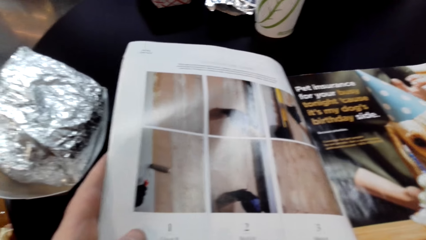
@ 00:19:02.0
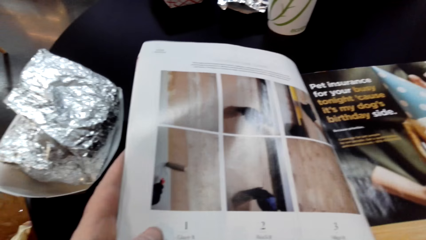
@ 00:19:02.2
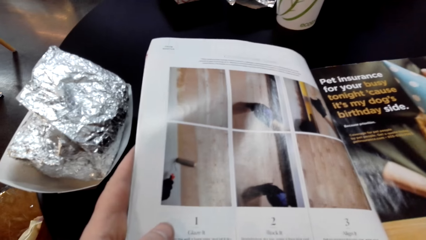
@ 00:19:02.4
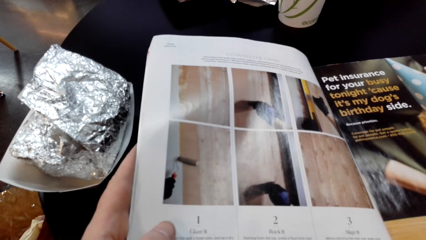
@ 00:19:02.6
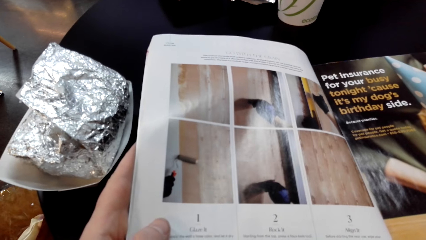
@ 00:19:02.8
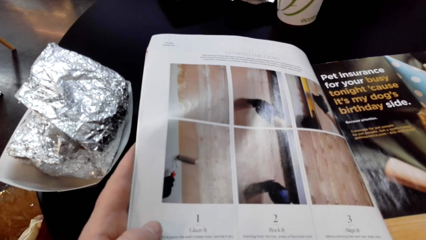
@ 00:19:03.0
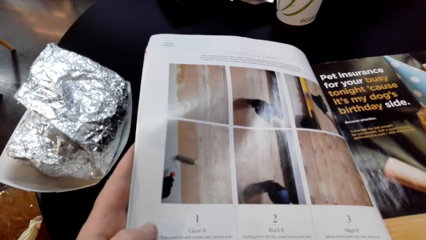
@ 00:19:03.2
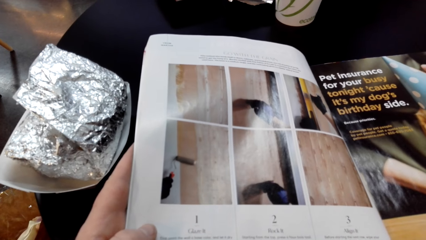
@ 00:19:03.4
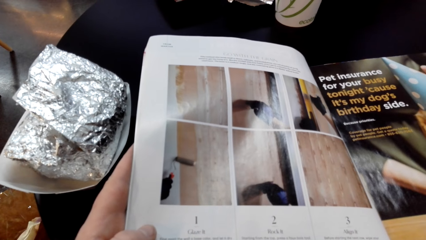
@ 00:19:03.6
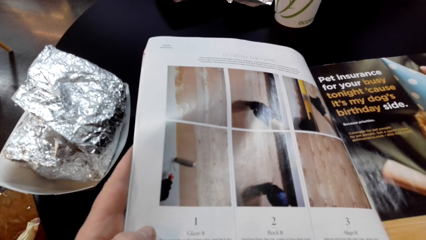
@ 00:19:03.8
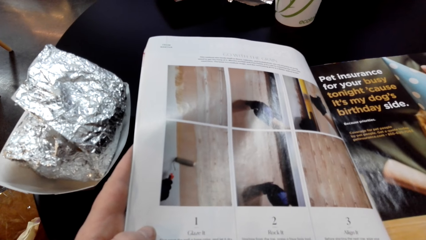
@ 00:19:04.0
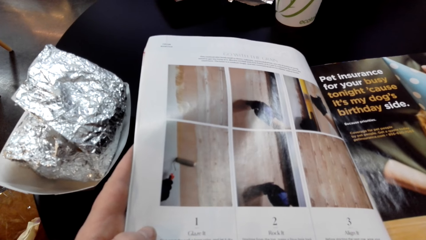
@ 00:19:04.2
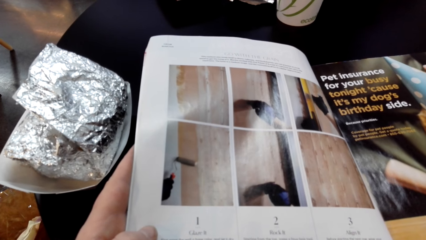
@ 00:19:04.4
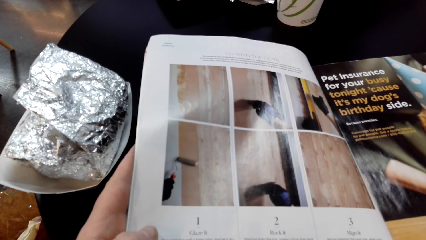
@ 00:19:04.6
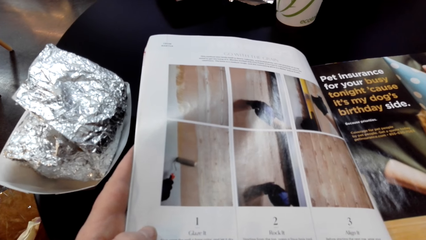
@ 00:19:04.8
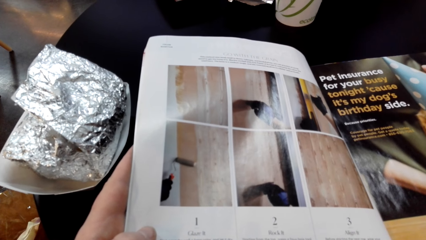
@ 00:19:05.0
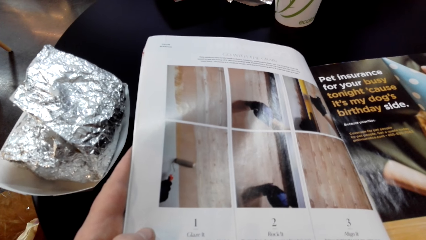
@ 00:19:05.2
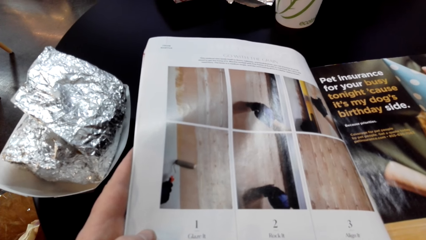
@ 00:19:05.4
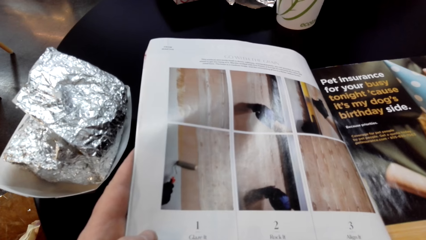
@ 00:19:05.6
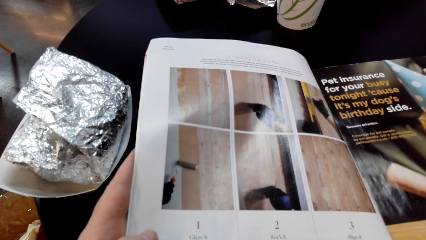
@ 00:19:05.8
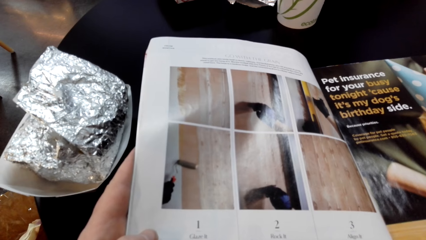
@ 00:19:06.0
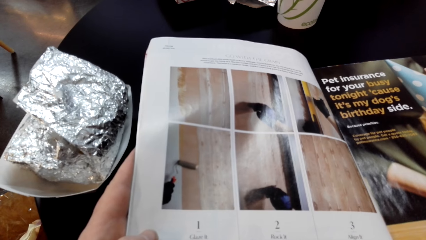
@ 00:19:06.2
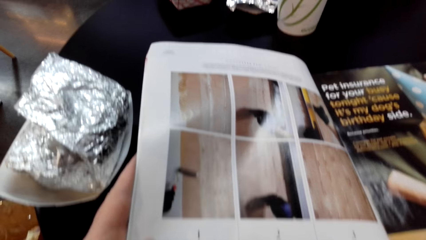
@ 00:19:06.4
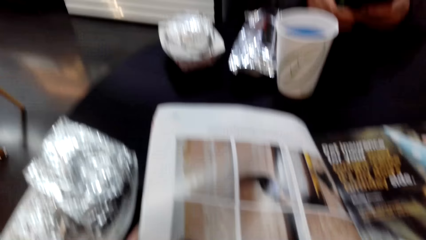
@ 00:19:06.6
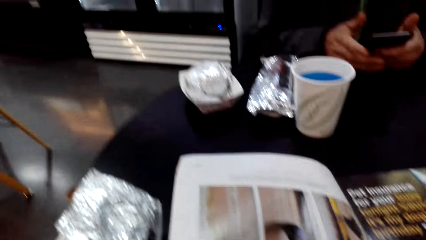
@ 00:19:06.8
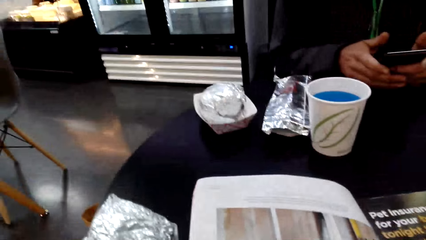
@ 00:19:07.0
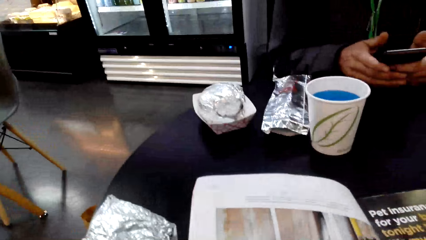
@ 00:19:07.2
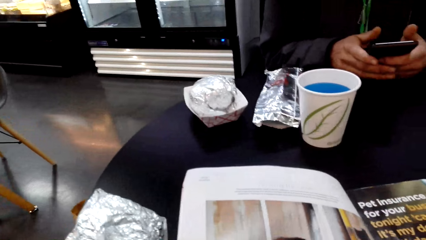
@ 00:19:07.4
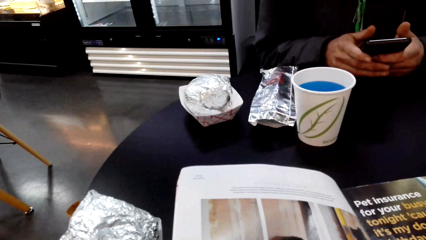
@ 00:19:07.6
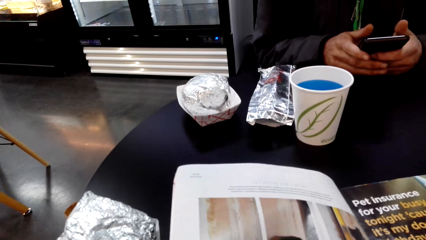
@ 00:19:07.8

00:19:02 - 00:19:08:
The camera wearer looks at the magazine.

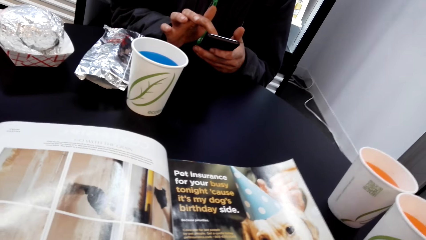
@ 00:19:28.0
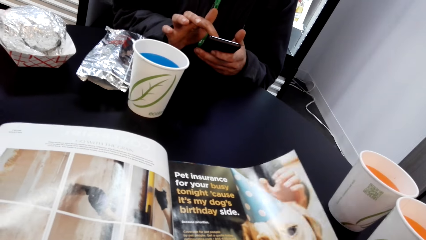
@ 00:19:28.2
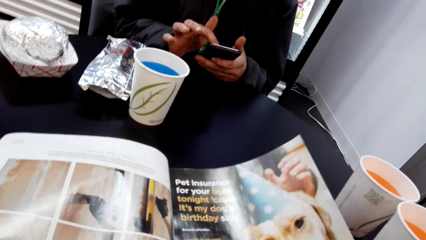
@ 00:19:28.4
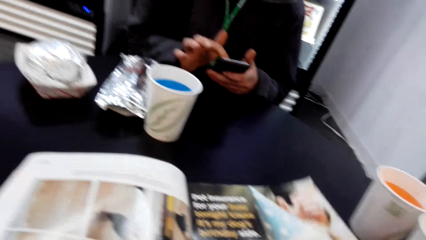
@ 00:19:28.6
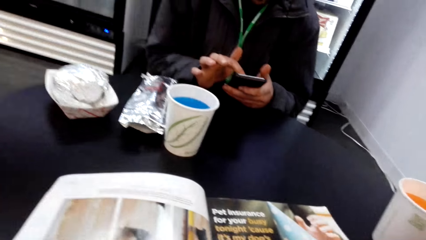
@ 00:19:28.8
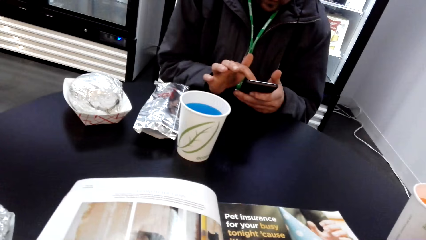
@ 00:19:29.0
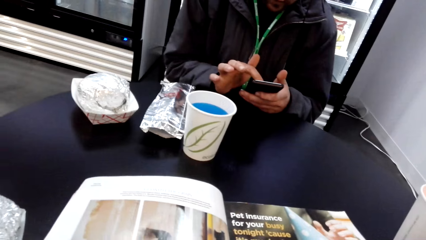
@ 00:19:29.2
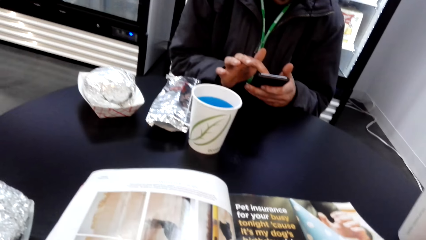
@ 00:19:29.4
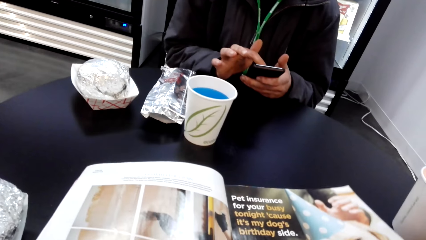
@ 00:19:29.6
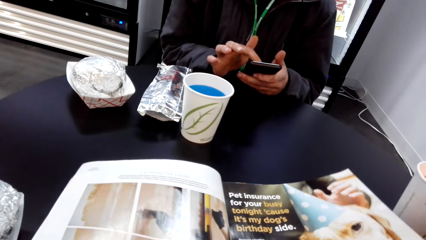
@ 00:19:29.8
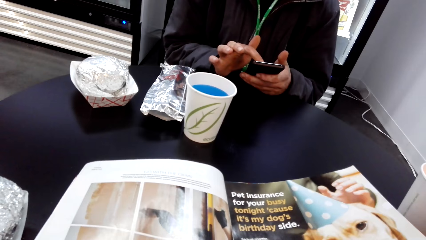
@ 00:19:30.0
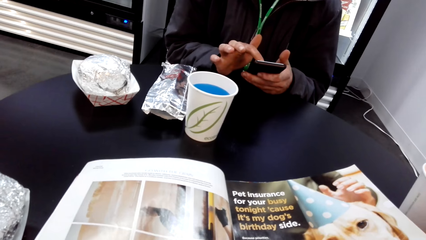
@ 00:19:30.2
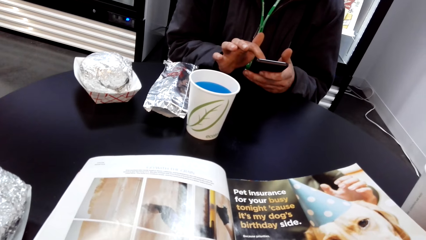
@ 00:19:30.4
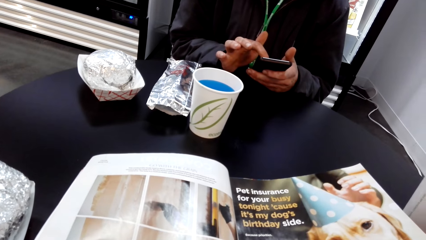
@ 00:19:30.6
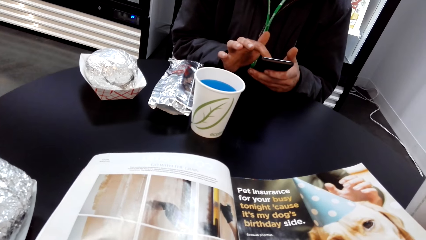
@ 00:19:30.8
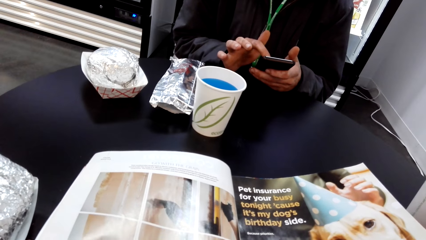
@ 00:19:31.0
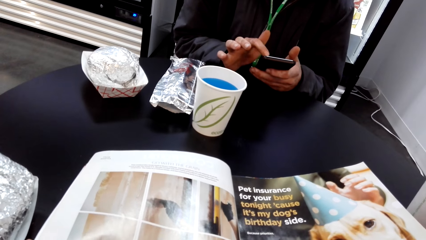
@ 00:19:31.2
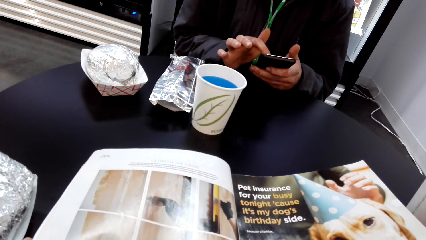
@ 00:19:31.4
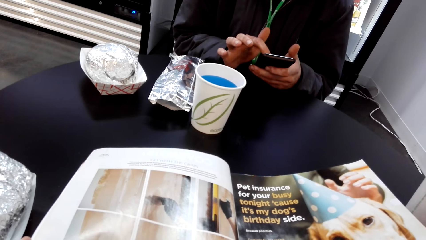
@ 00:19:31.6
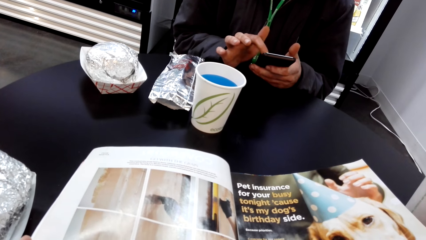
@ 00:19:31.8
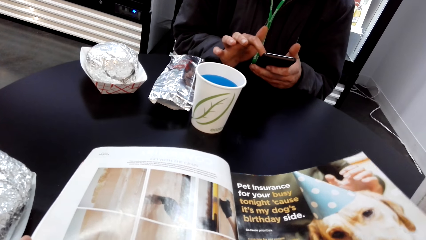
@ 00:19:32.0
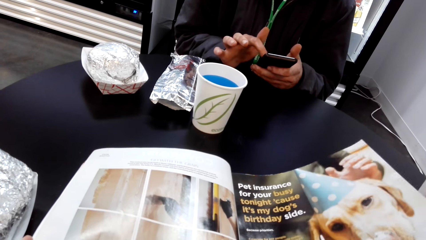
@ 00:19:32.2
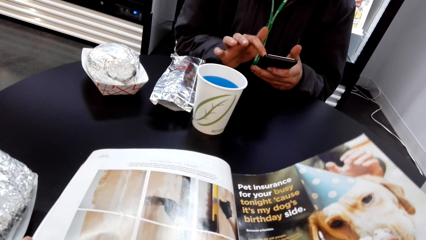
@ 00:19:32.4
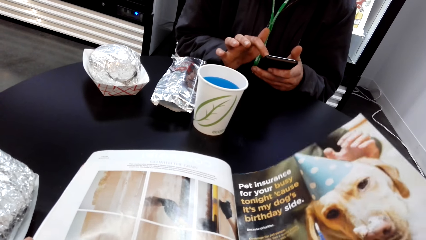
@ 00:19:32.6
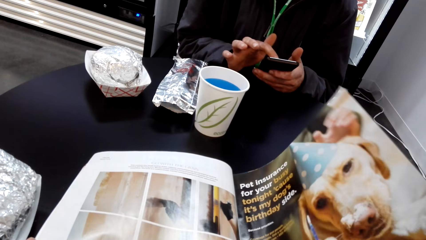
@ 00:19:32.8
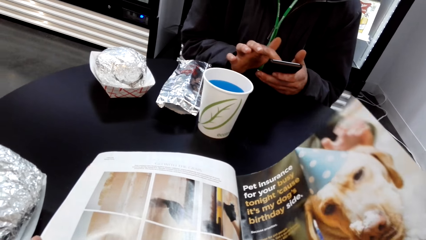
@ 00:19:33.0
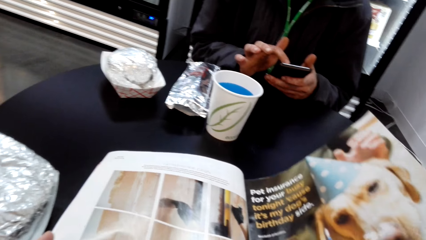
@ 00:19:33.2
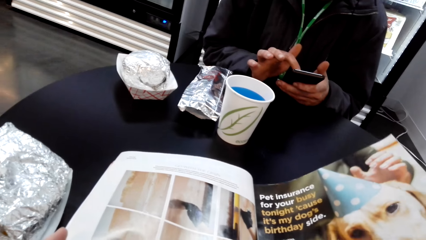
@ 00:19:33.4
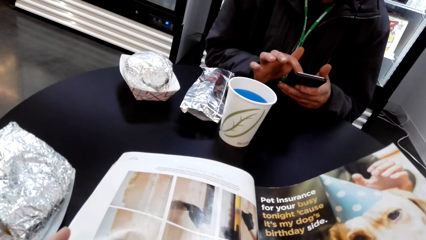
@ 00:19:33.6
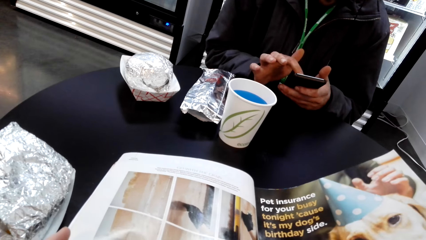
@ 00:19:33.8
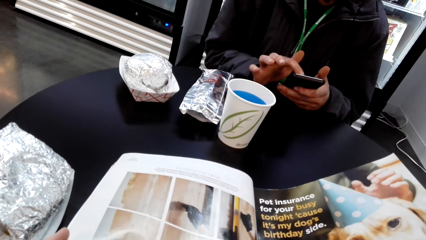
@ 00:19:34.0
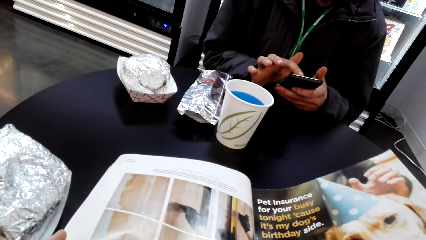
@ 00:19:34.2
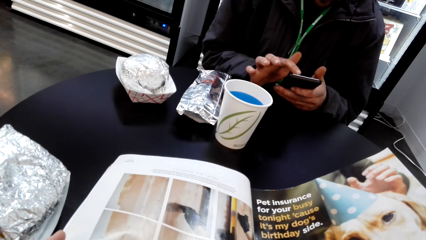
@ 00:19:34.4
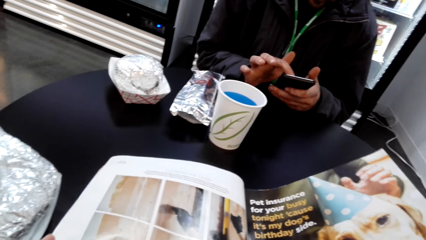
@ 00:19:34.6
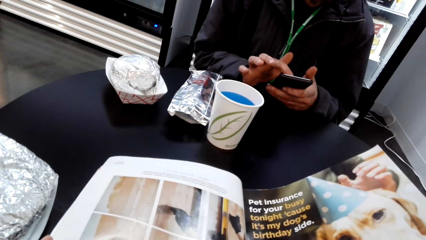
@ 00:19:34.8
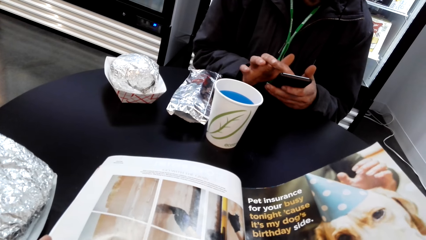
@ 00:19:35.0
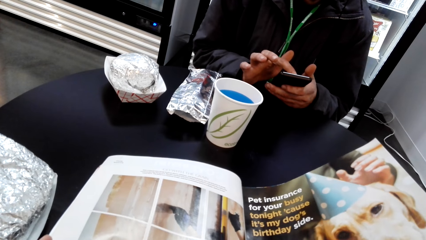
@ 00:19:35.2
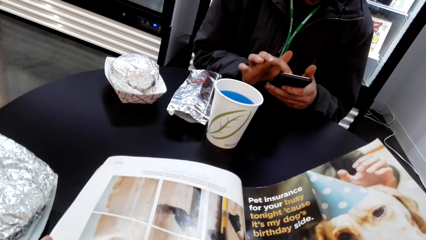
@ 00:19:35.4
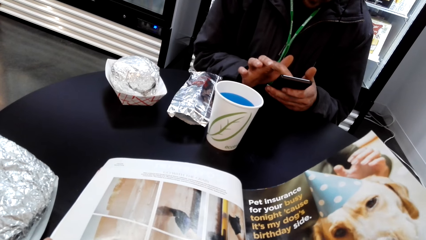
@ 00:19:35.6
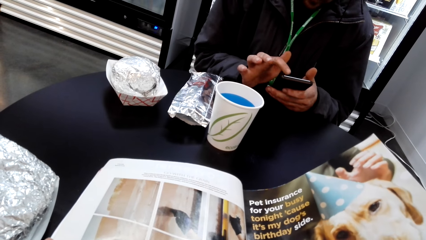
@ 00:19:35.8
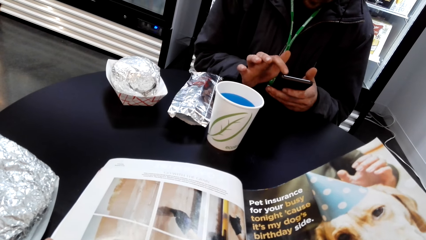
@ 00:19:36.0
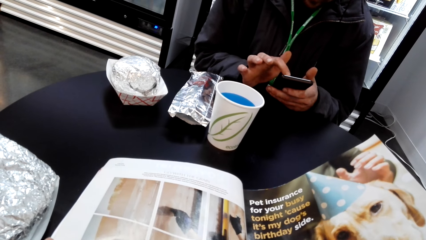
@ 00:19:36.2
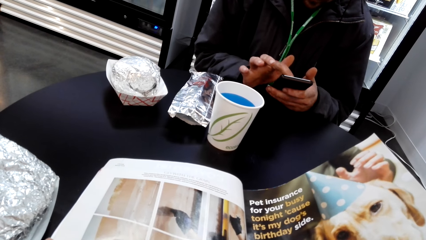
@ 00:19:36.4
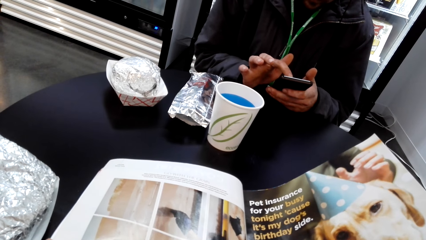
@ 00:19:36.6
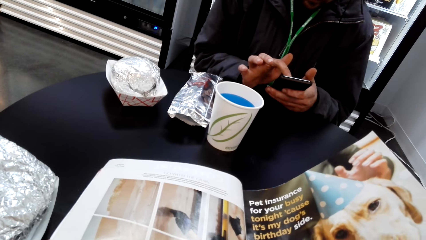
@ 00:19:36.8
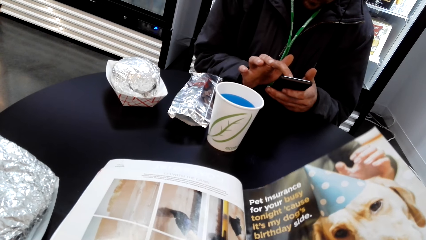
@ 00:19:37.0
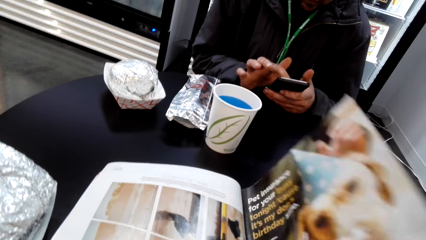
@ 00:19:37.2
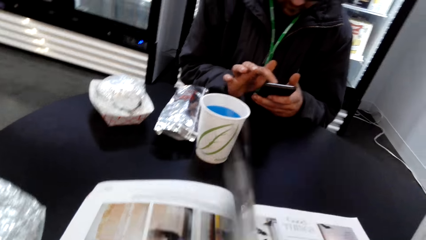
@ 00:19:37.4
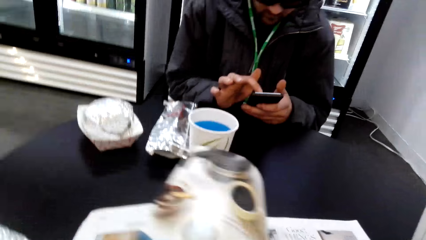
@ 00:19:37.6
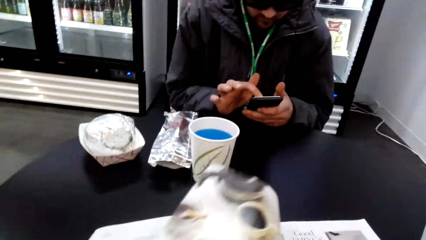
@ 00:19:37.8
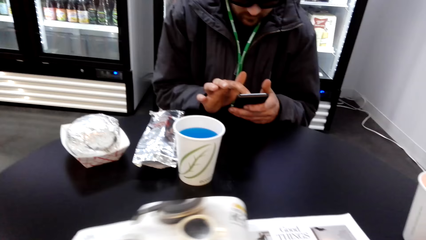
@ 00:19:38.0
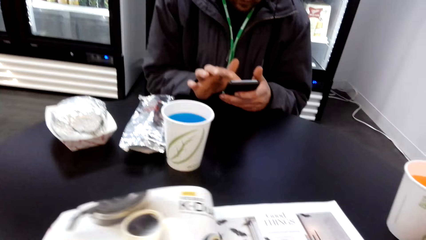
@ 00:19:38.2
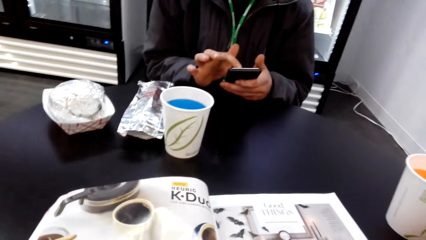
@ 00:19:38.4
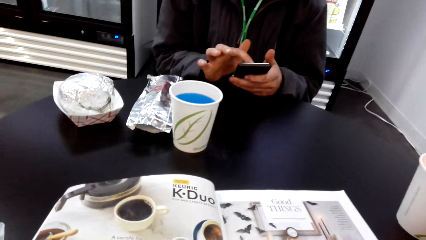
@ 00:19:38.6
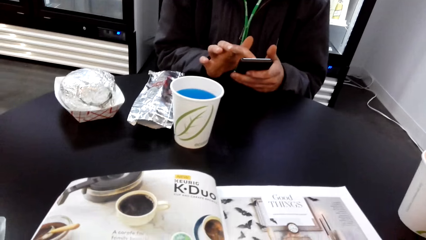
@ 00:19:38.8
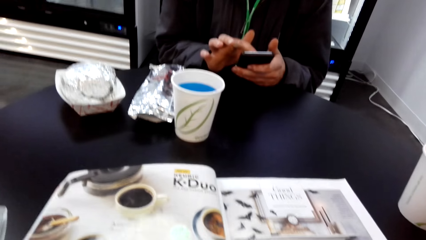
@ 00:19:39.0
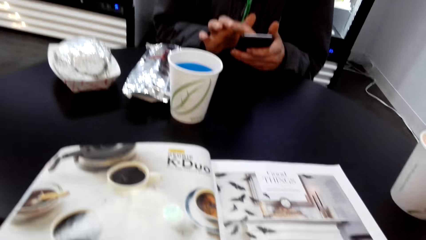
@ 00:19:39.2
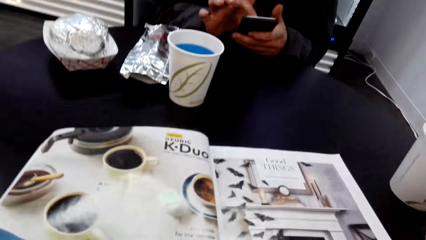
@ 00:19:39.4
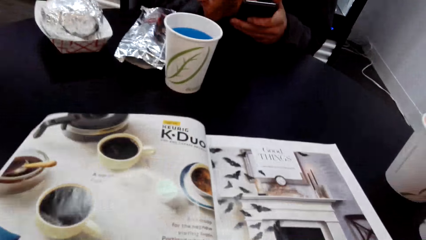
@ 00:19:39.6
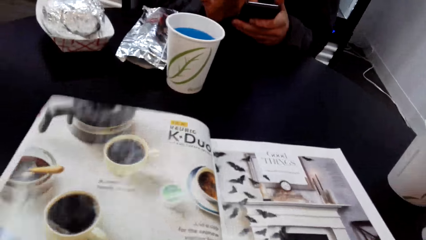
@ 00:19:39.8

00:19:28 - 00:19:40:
A man touches the phone. The camera wearer opens the magazine. They open the magazine.
